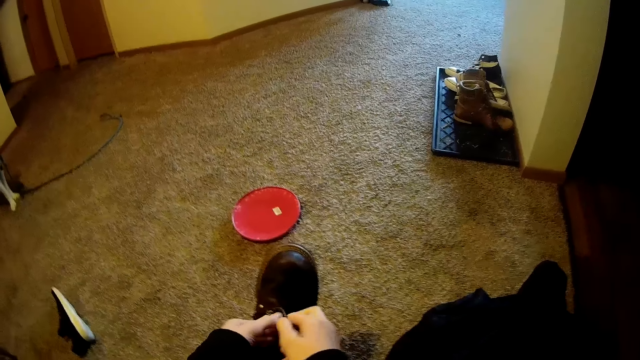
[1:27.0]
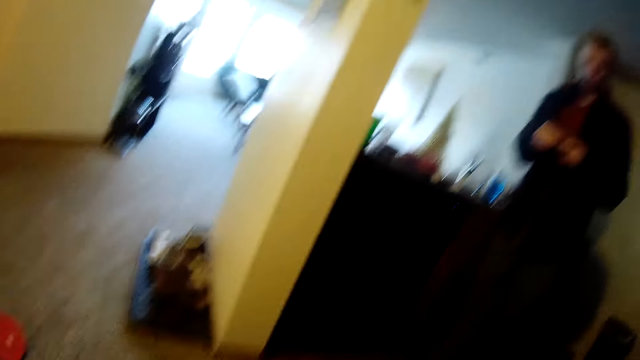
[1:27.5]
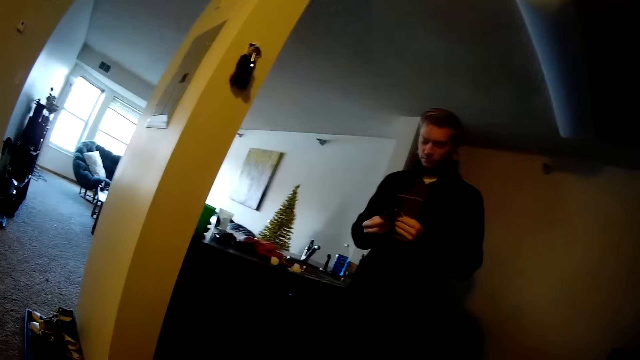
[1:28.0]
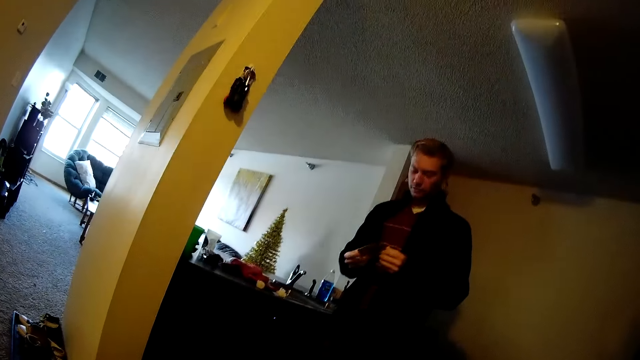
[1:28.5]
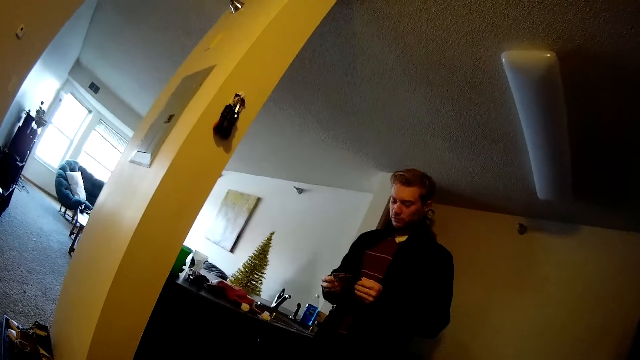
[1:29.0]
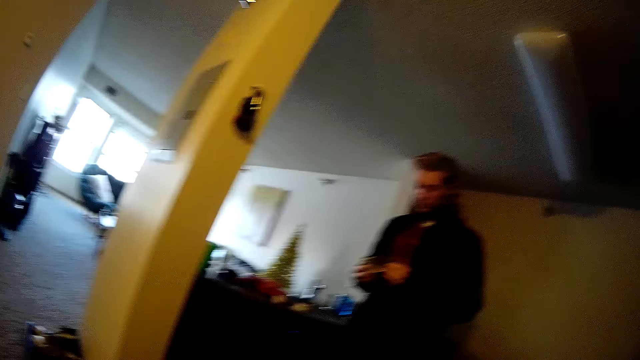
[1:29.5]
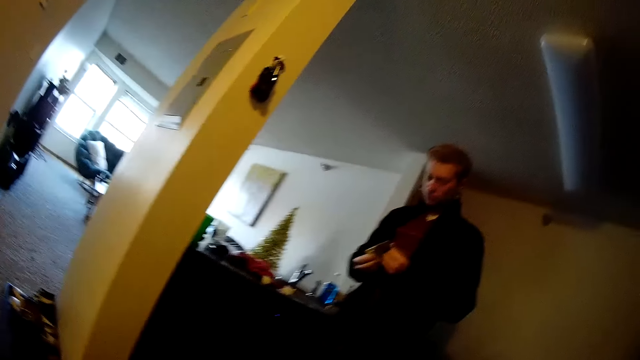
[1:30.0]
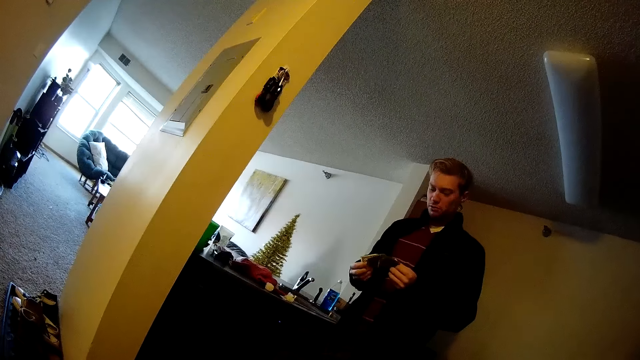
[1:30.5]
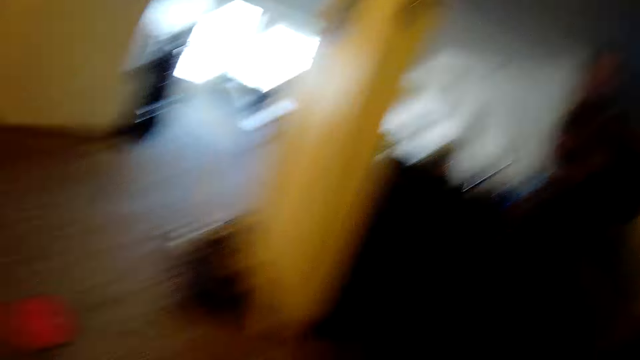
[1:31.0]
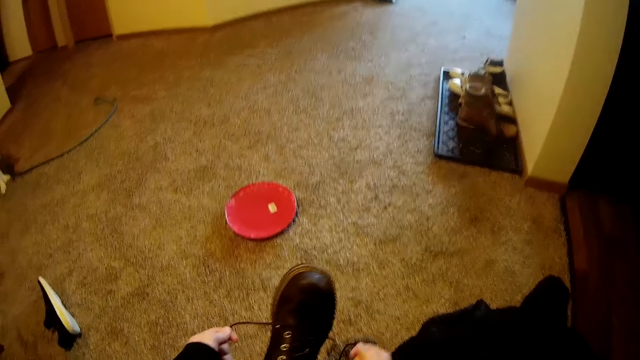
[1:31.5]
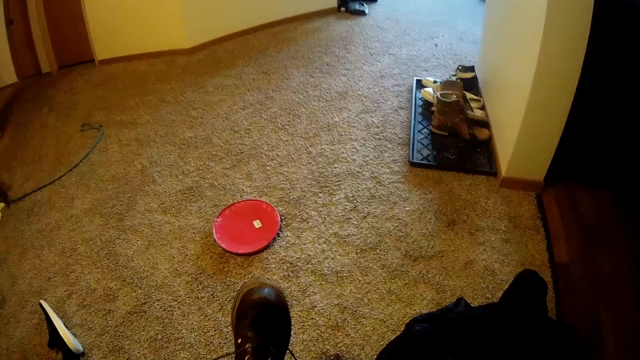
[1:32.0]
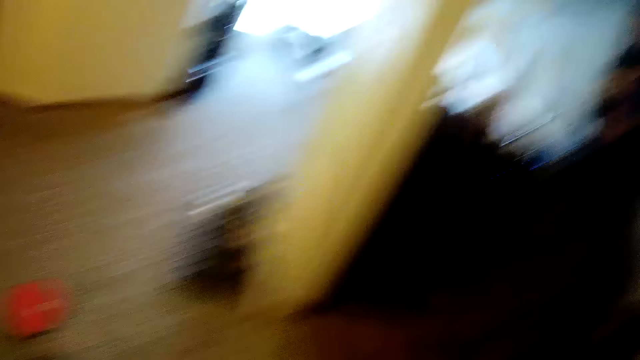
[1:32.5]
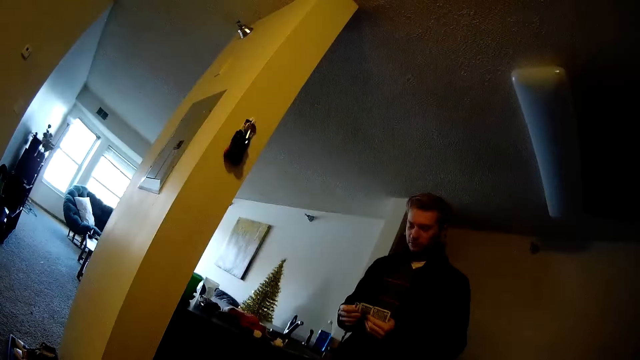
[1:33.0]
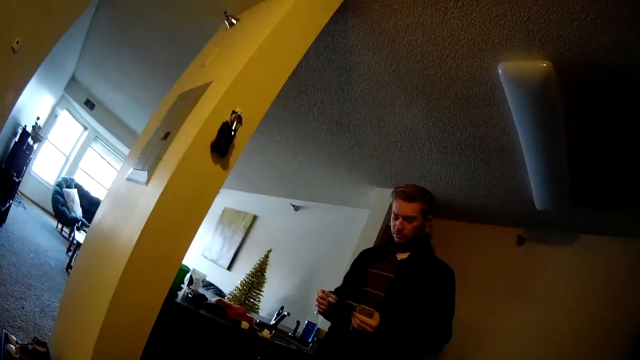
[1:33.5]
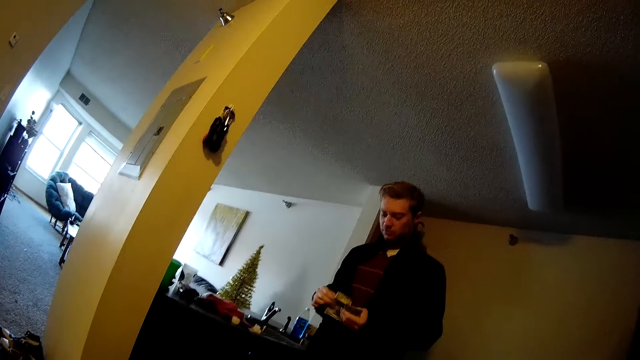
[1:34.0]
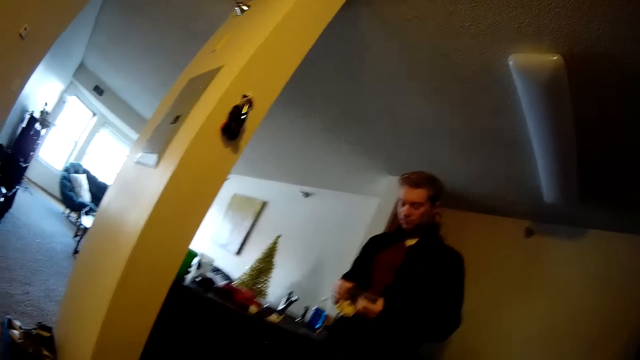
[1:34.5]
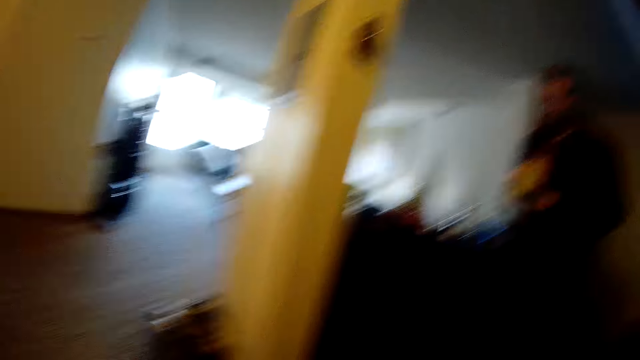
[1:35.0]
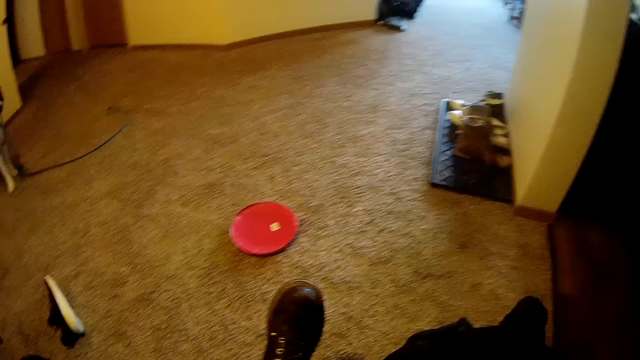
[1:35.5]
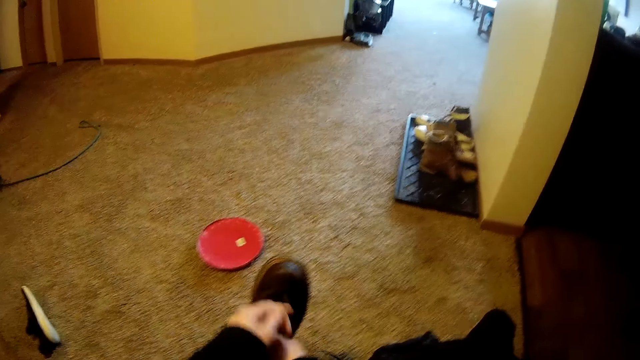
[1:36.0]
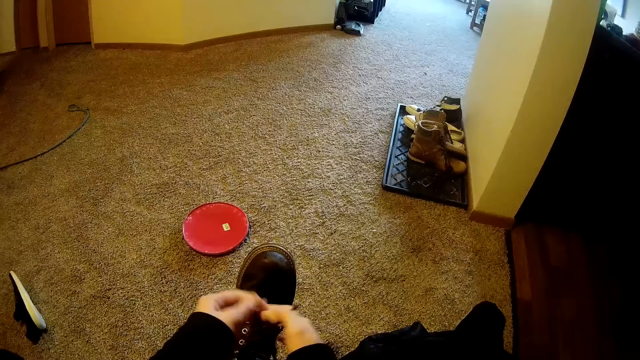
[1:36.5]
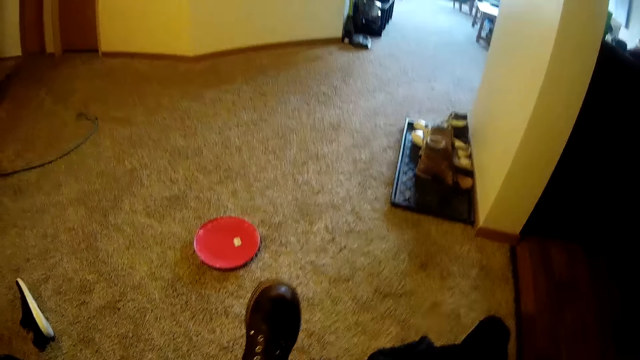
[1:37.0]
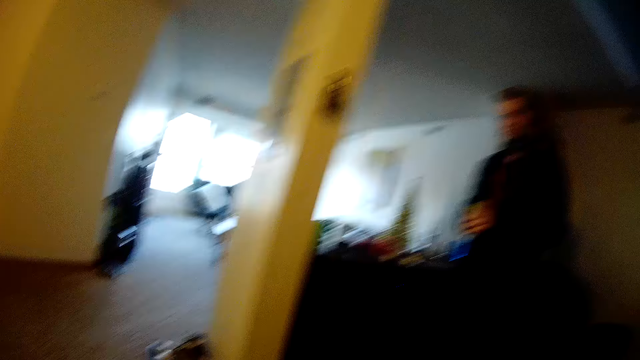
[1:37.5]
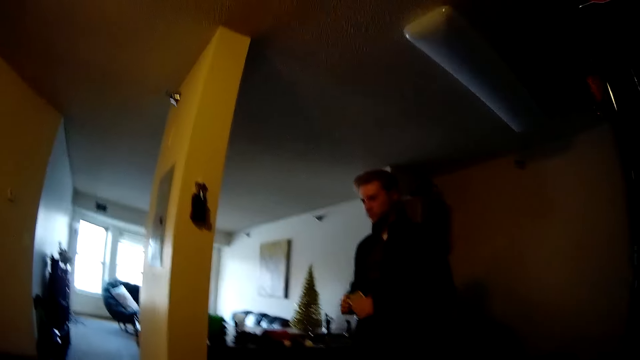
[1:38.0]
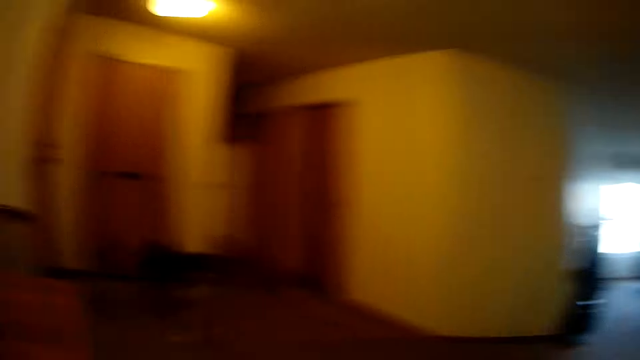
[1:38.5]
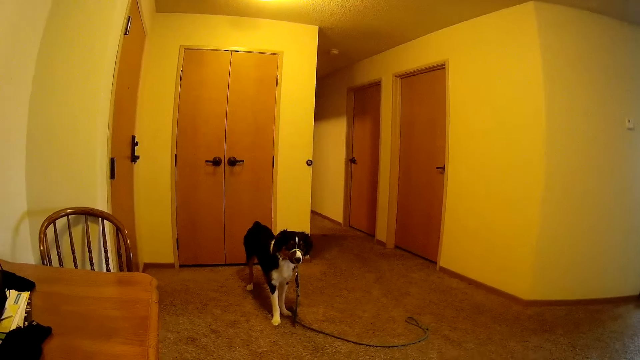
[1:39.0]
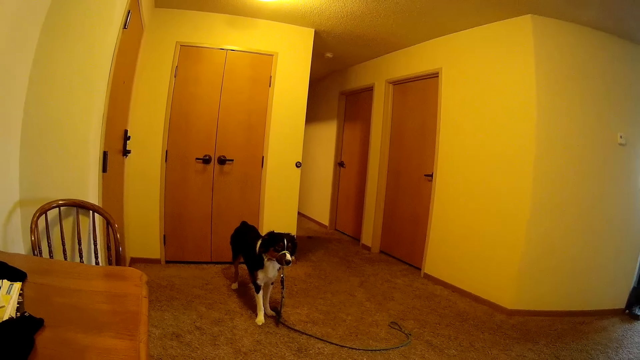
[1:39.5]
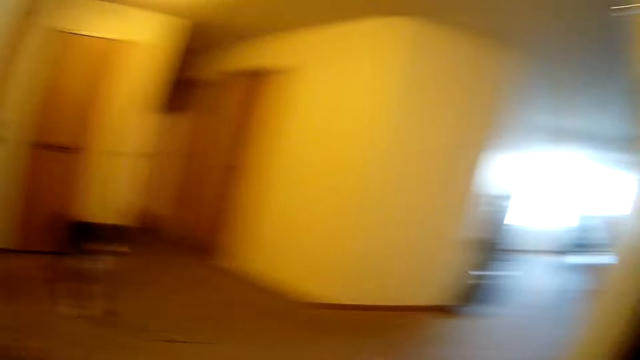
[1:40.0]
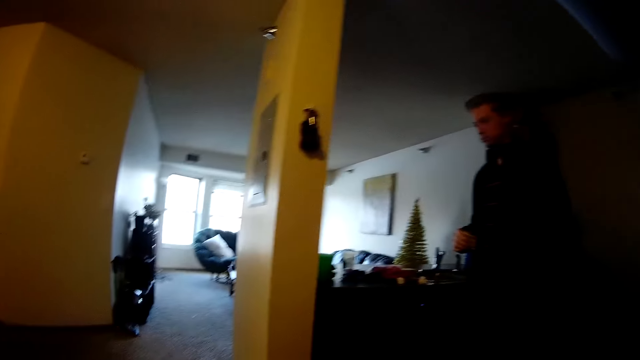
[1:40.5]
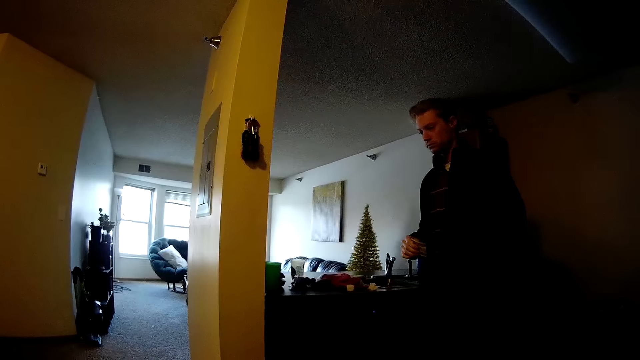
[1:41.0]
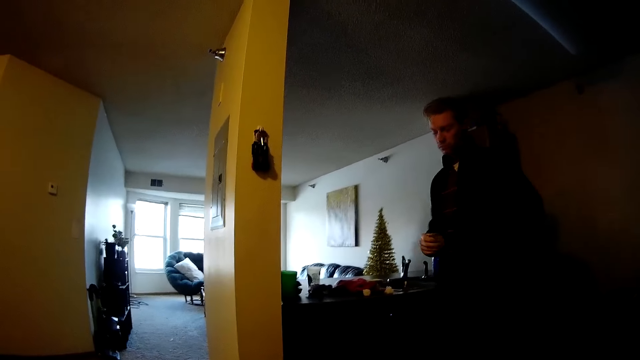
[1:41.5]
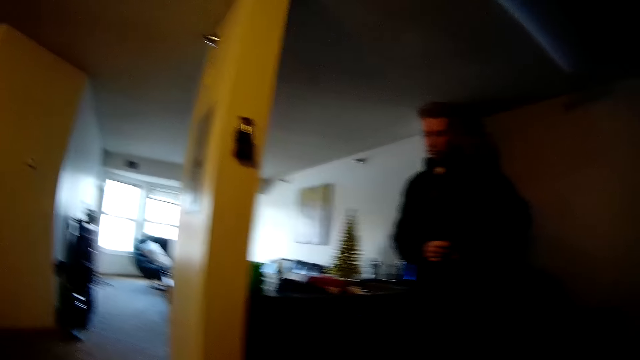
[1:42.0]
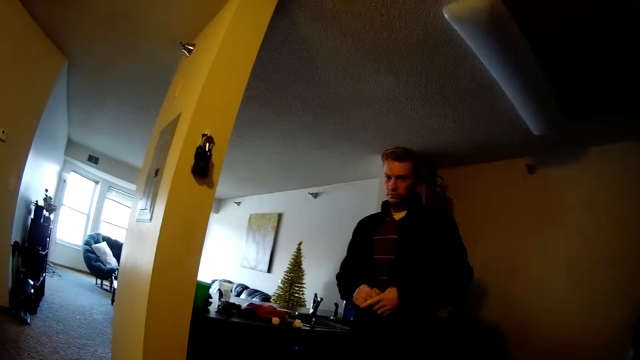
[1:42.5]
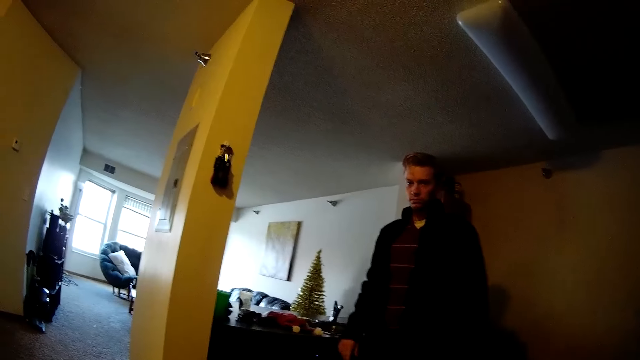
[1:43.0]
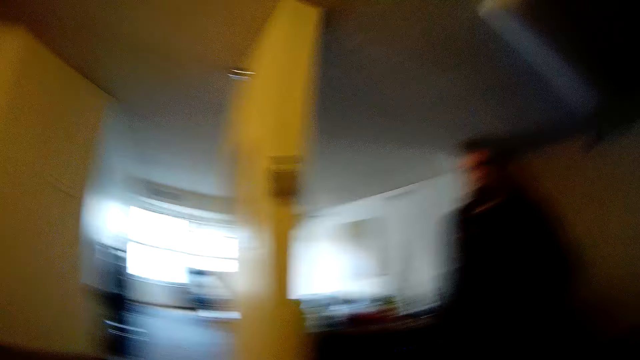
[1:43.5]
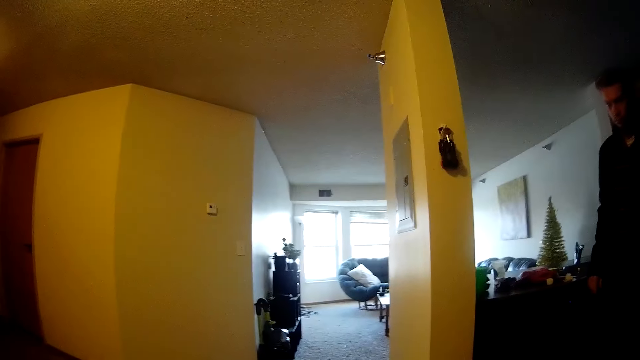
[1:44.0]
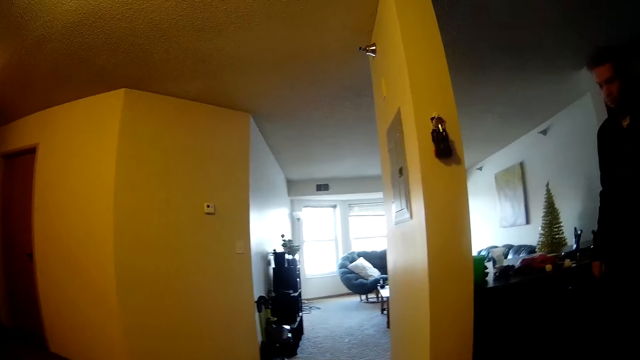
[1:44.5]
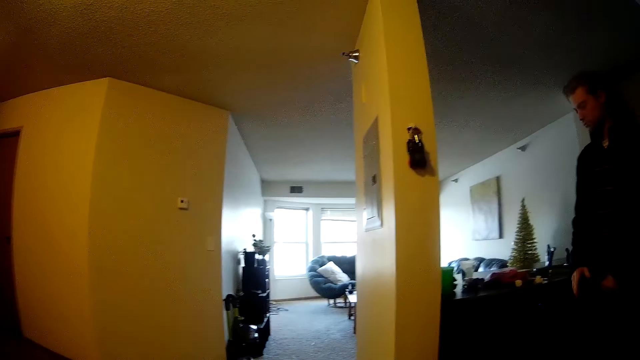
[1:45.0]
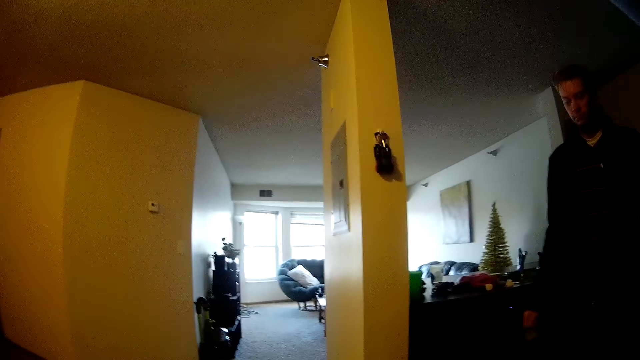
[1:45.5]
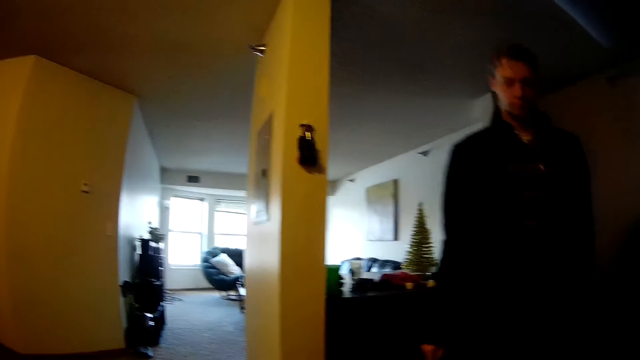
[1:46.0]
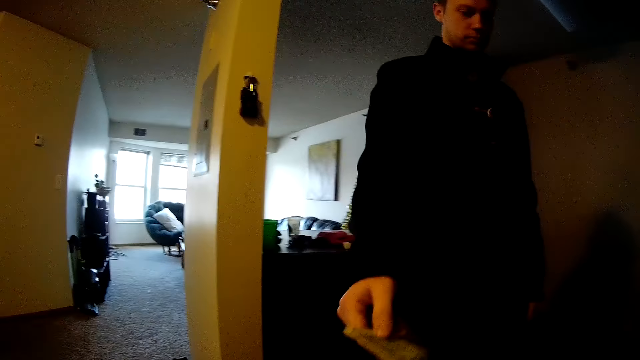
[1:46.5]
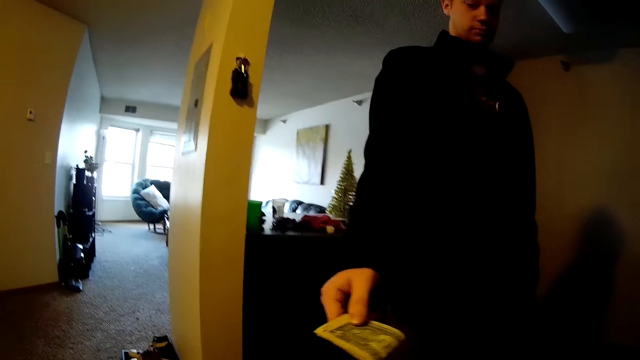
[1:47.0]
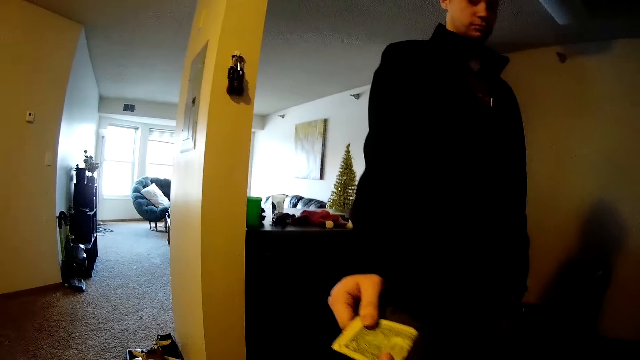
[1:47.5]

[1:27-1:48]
A man holds money. The camera wearer ties the shoe lace. The man counts the money on the hand. The camera wearer ties the shoe lace. They look around the room. The man removes his left hand from the pocket and holds the money with his left hand. The man passes the money to the camera wearer.
